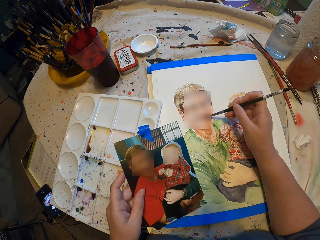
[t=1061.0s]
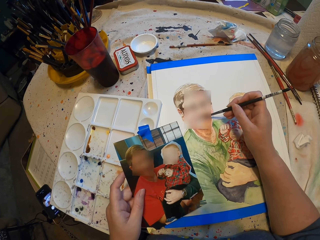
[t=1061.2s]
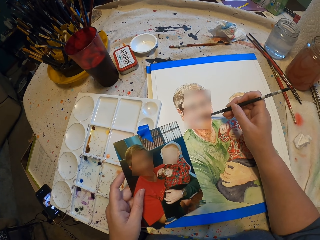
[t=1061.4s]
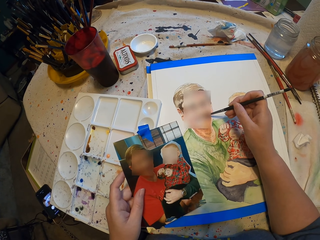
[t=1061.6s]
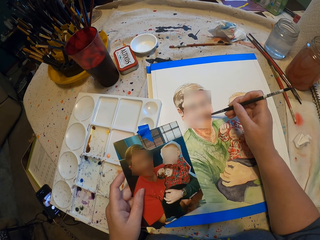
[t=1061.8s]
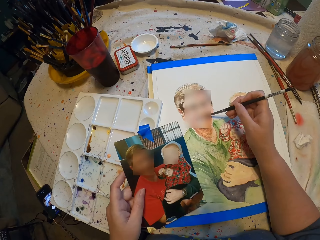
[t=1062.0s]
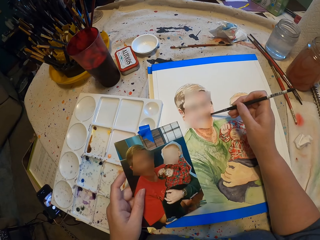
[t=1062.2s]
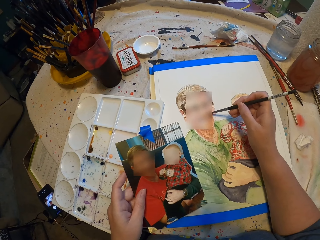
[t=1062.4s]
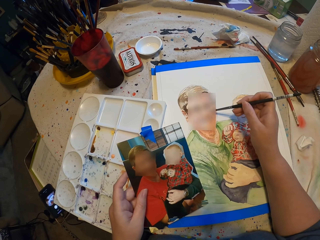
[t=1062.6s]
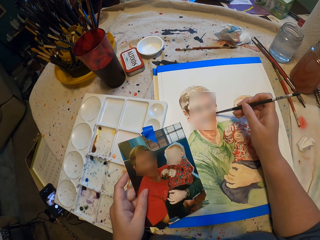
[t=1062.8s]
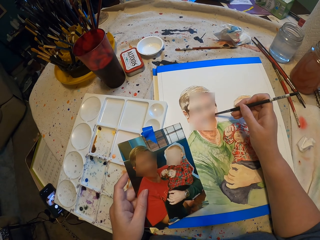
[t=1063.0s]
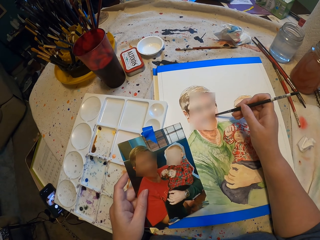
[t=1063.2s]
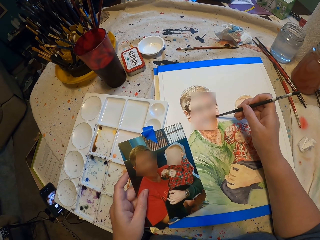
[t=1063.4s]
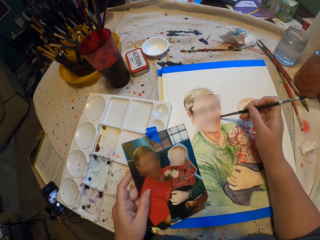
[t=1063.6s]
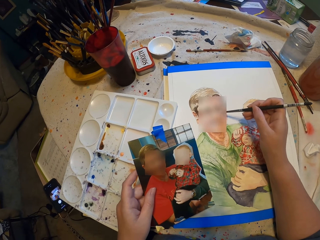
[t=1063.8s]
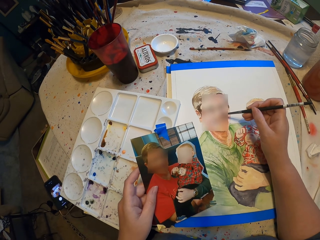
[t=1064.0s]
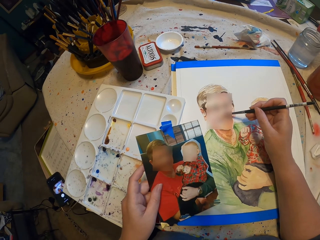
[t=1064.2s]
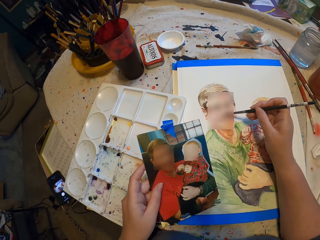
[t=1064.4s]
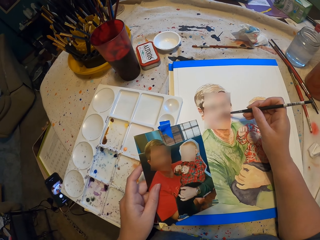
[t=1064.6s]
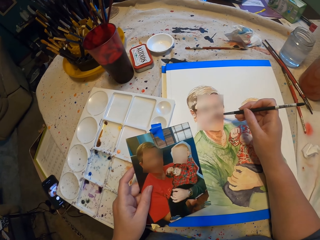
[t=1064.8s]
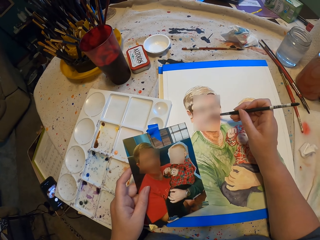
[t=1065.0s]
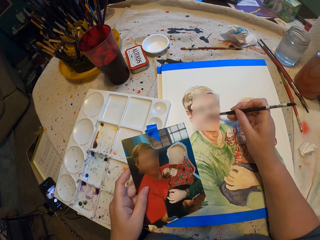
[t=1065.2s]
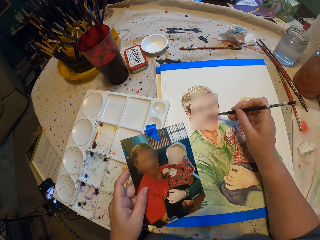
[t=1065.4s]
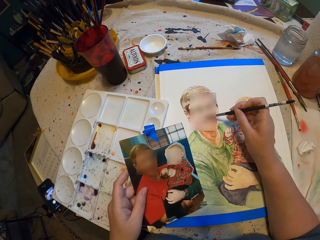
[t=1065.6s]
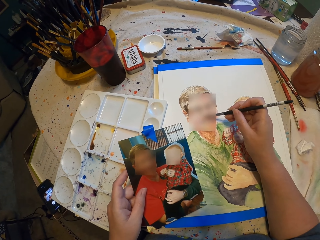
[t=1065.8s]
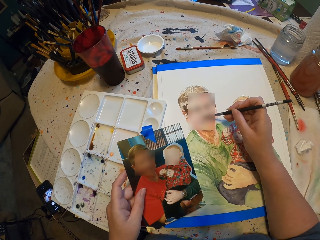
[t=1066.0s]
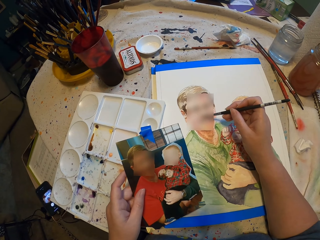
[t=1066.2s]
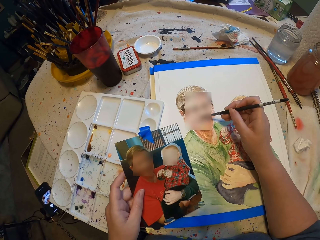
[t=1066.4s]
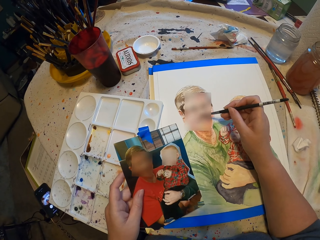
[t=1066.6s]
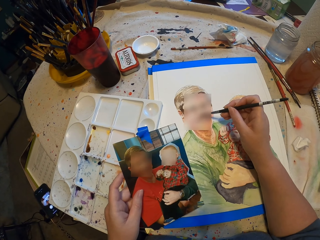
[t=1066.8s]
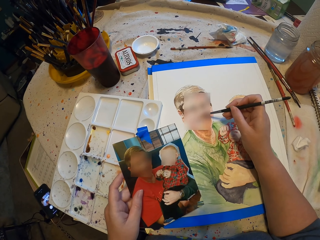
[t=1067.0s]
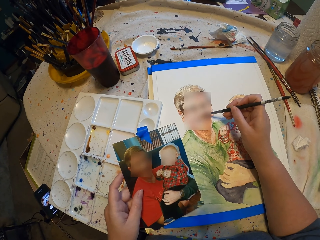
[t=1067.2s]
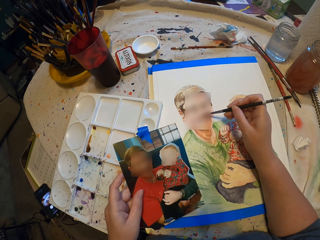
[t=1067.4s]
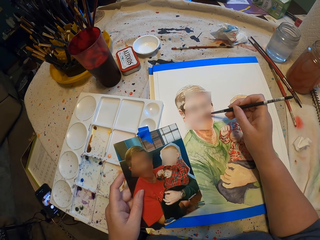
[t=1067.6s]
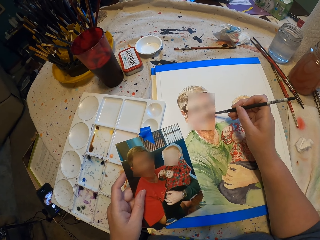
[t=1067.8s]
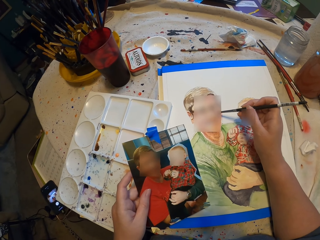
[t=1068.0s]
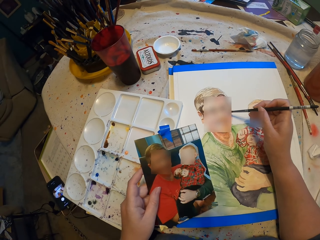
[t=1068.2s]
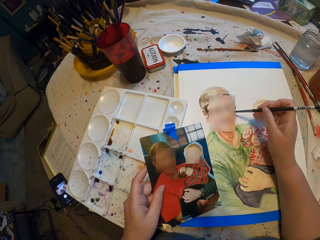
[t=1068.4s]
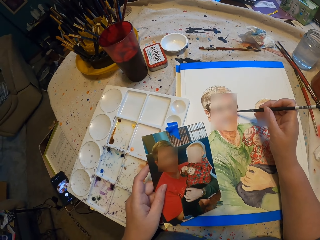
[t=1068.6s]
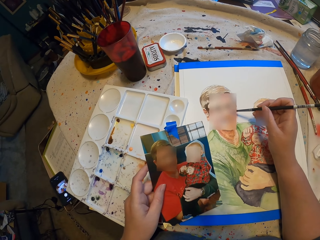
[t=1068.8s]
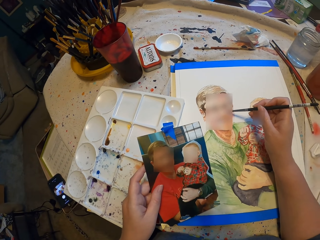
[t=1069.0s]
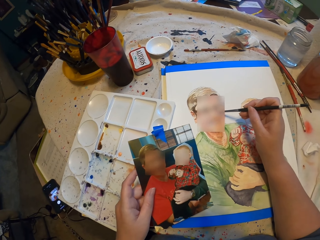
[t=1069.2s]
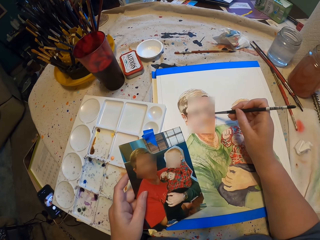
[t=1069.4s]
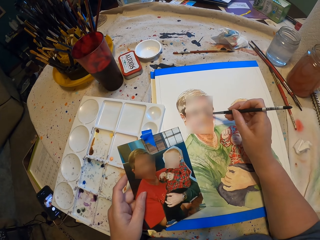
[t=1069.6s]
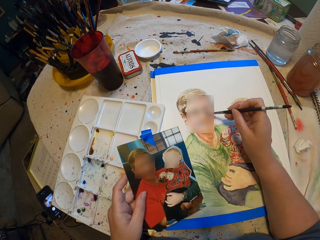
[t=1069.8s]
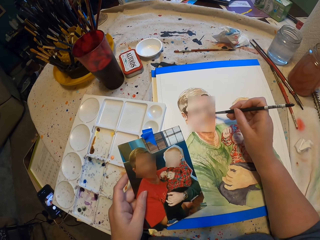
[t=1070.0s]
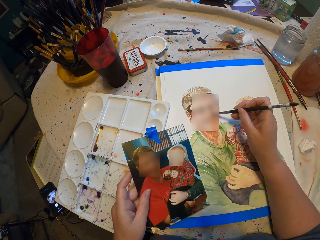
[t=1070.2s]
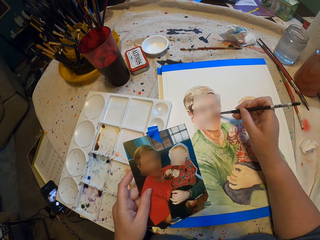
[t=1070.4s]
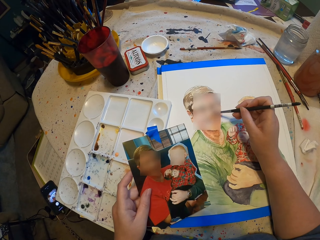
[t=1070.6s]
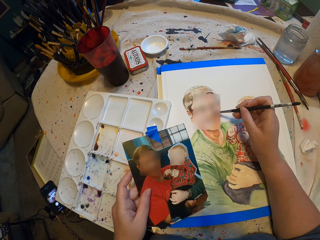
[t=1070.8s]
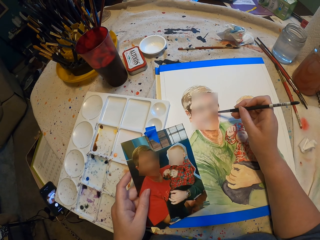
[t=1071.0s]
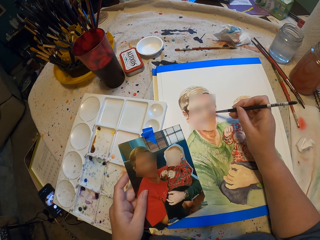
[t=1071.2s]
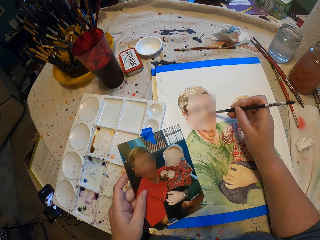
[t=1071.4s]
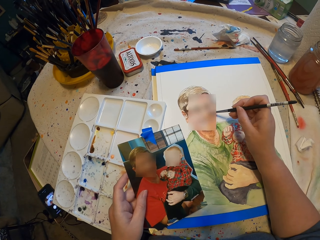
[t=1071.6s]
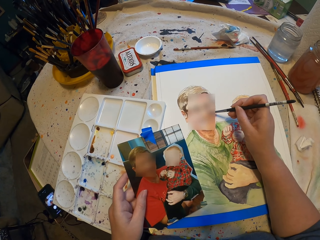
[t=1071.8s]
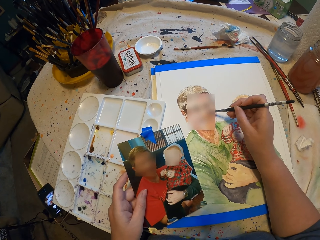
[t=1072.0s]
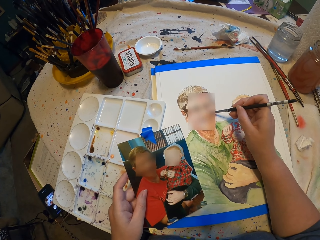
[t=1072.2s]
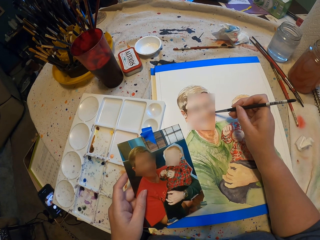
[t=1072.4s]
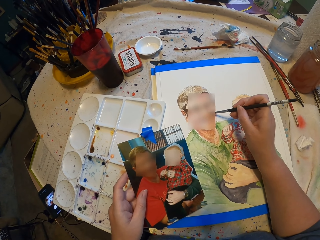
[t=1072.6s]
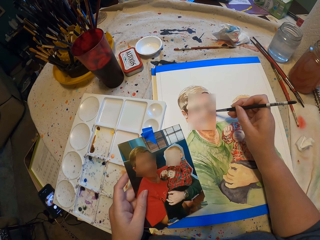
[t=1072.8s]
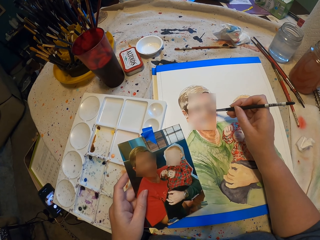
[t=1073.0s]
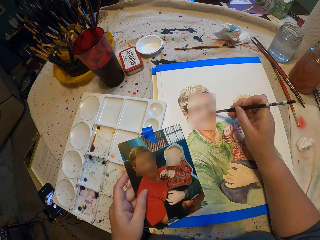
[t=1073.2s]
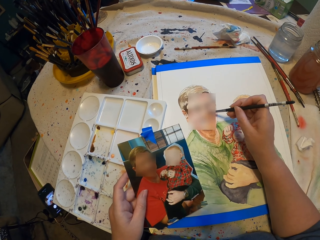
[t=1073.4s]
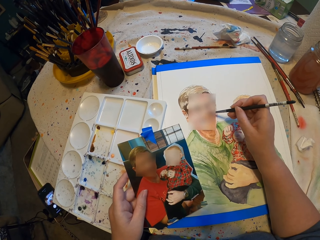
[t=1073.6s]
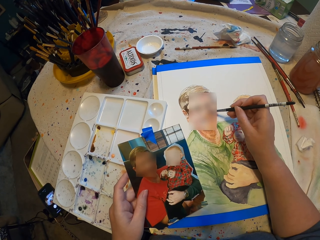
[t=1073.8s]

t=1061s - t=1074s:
The camera wearer stares at a photo. They paint.

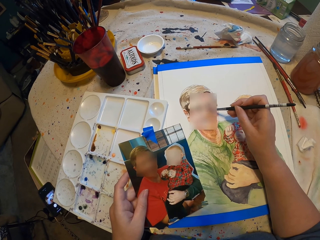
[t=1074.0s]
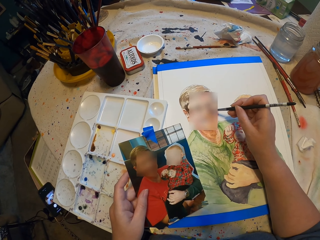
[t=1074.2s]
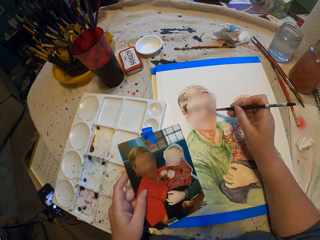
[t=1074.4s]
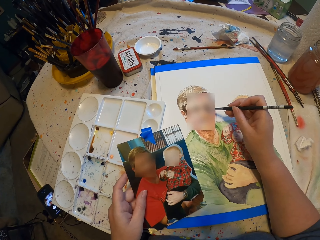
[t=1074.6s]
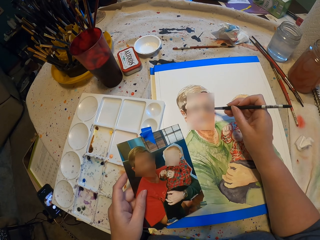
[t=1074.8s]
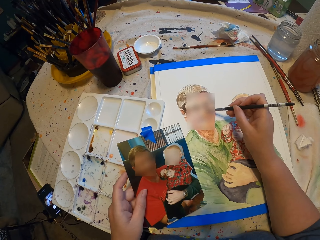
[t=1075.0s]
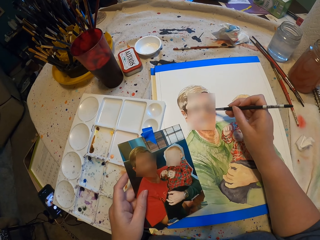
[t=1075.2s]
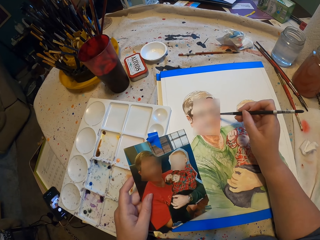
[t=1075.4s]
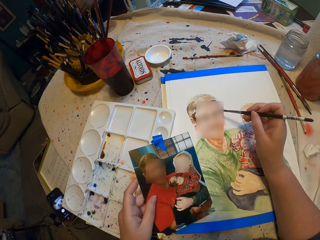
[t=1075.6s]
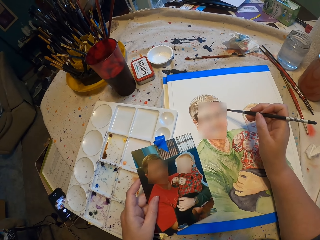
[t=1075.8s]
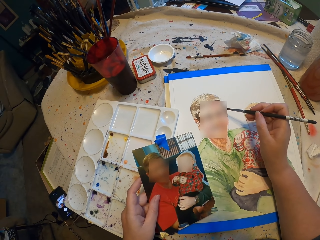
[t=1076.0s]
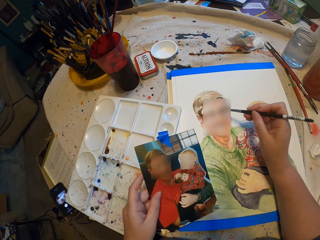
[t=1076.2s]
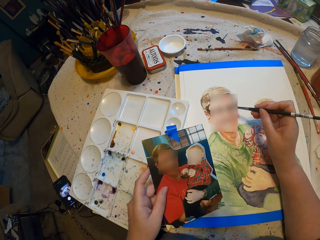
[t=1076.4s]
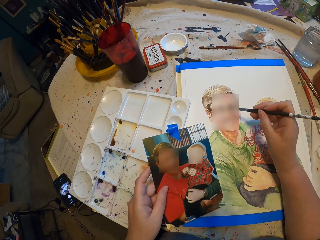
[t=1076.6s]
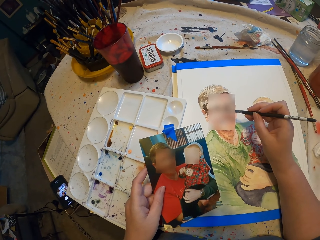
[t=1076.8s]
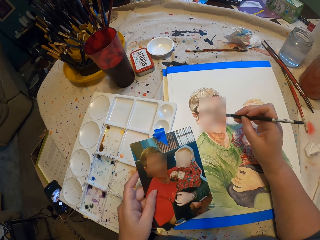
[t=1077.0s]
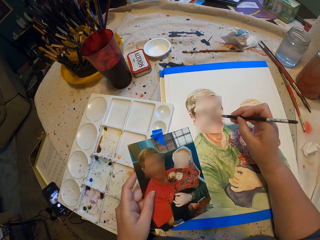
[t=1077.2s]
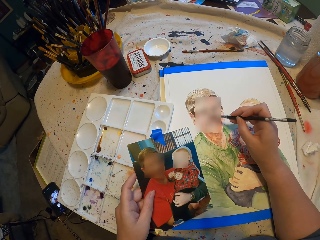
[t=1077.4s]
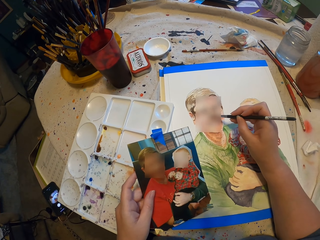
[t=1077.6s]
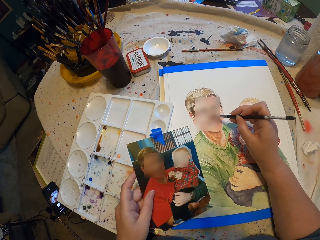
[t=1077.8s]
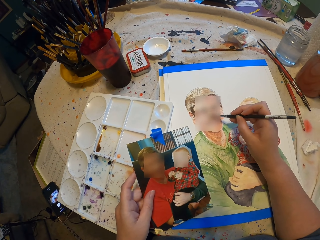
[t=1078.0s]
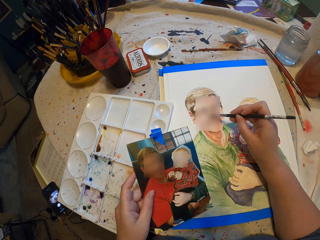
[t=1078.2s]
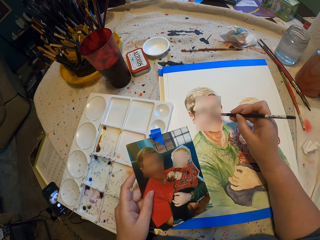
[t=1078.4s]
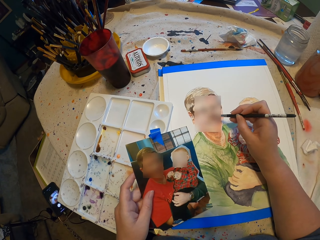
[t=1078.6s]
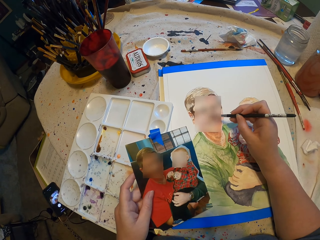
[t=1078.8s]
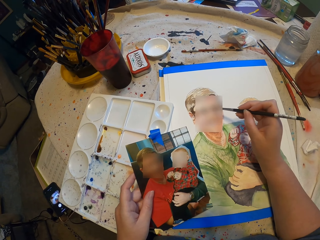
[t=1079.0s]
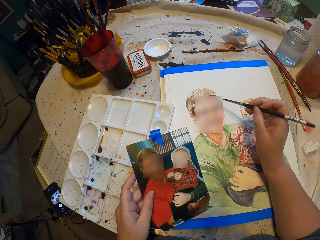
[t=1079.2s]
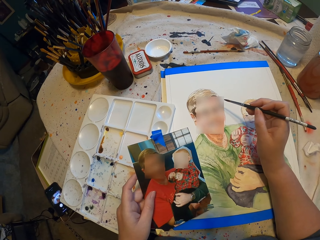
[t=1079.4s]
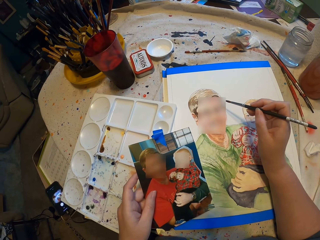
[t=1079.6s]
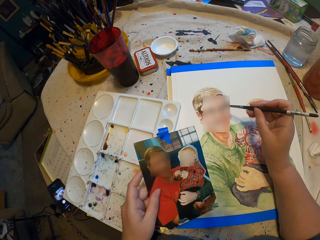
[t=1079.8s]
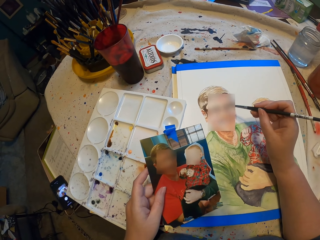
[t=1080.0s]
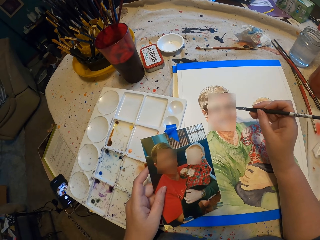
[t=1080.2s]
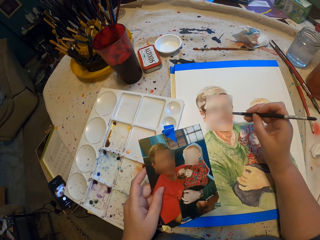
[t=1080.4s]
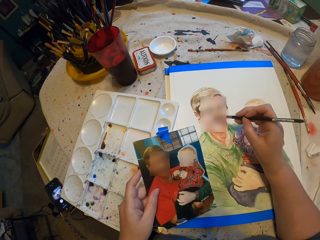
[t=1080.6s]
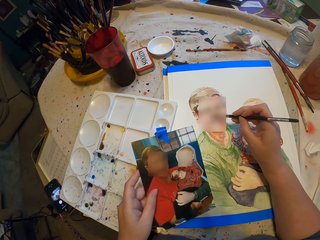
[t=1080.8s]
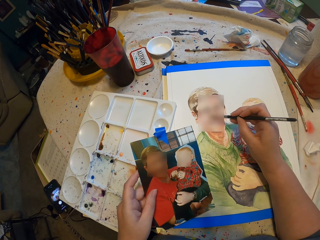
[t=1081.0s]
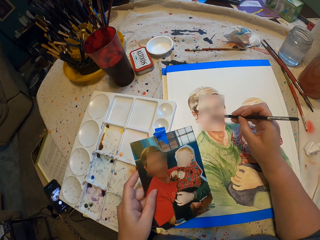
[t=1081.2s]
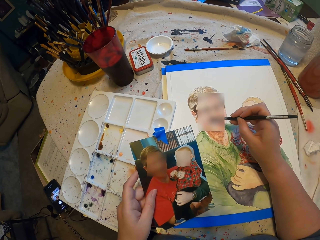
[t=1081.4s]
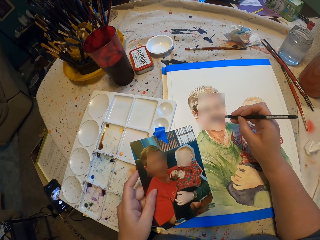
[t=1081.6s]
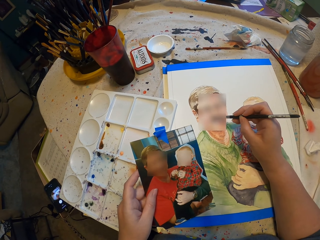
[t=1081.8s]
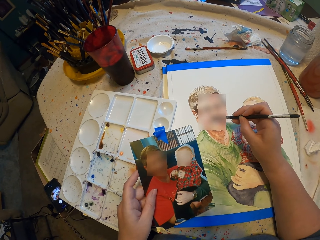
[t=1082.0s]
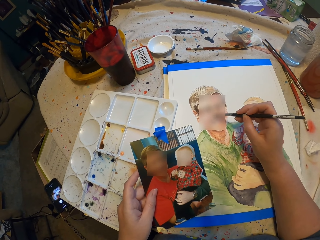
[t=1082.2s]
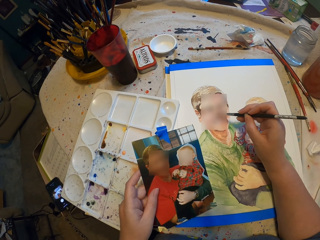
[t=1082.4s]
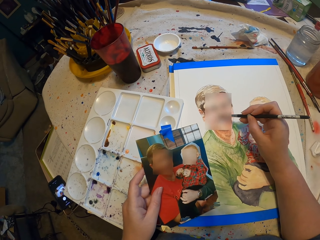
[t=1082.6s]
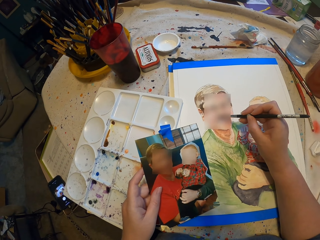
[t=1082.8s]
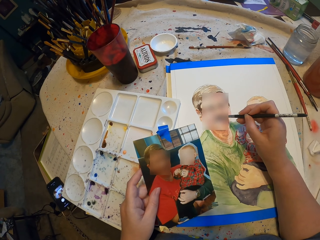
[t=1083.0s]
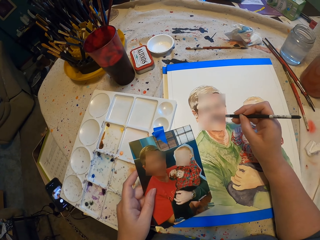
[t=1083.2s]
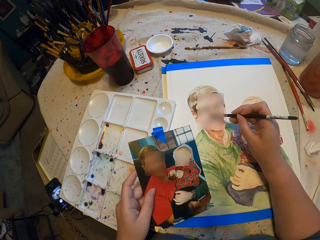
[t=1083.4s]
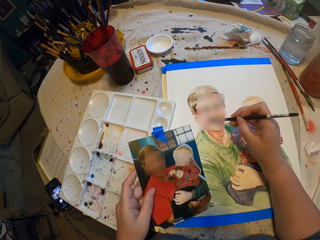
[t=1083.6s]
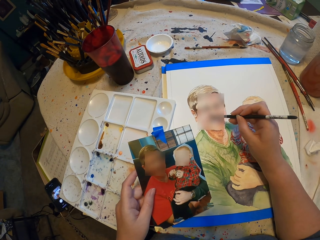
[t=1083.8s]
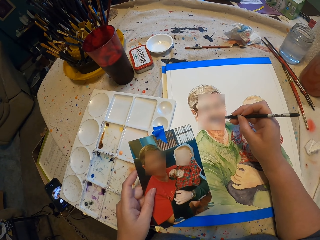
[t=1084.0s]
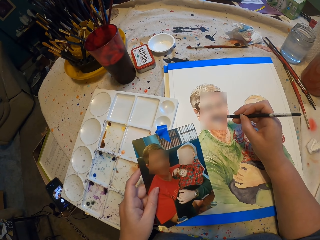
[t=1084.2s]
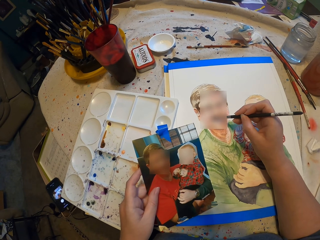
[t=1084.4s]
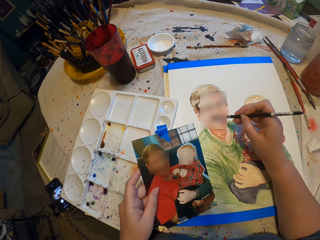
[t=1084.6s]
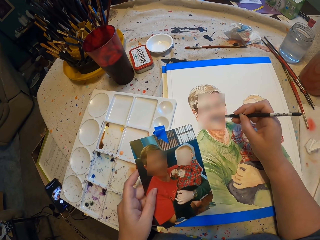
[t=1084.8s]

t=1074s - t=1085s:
The camera wearer stares at a photo. They paint. They stare at the photo. They paint.
